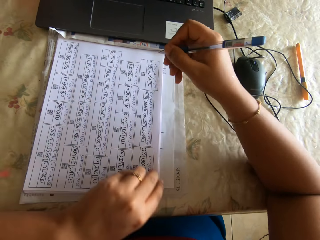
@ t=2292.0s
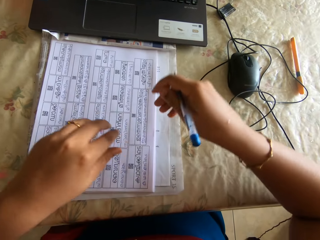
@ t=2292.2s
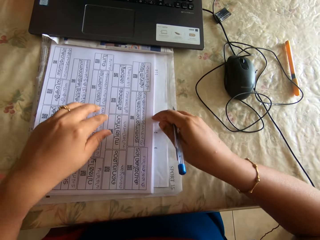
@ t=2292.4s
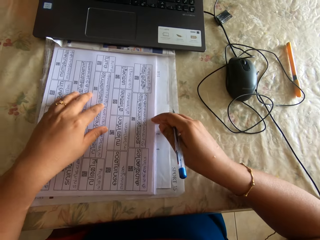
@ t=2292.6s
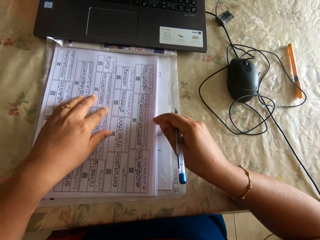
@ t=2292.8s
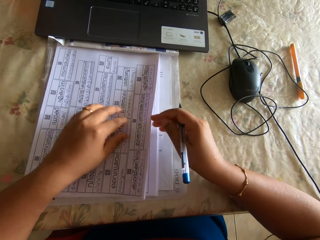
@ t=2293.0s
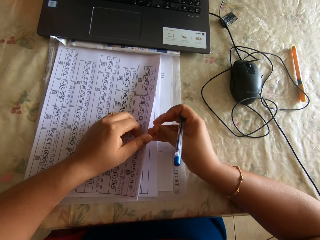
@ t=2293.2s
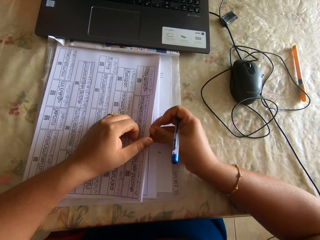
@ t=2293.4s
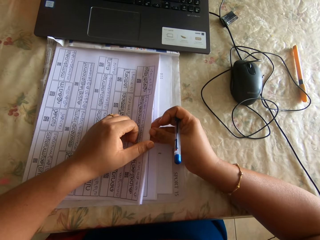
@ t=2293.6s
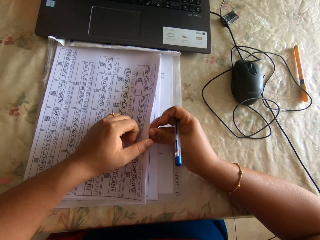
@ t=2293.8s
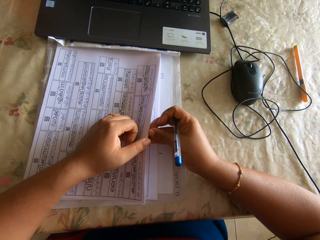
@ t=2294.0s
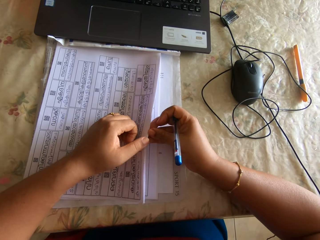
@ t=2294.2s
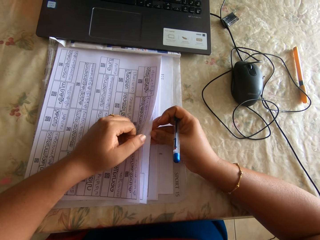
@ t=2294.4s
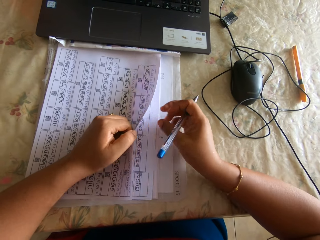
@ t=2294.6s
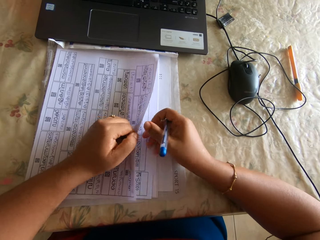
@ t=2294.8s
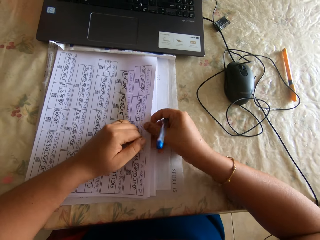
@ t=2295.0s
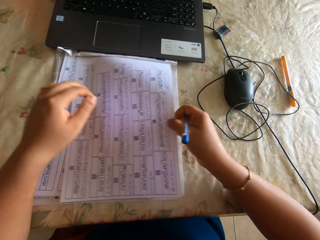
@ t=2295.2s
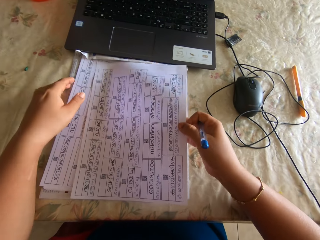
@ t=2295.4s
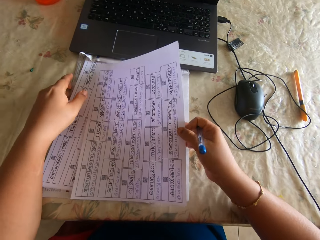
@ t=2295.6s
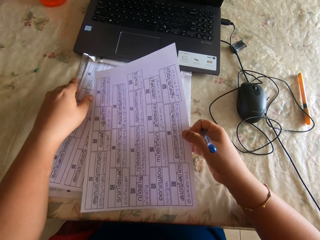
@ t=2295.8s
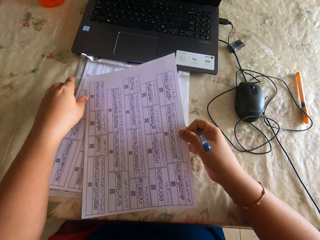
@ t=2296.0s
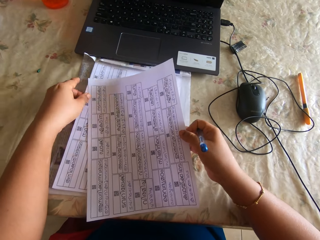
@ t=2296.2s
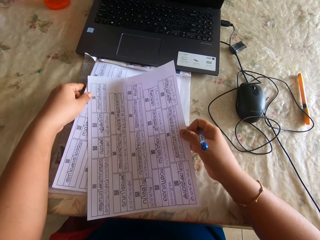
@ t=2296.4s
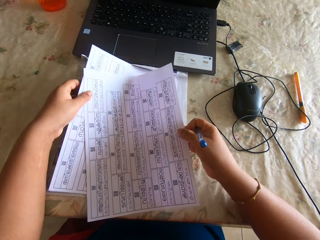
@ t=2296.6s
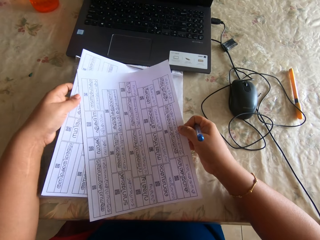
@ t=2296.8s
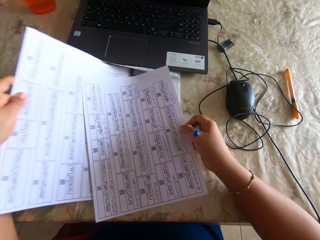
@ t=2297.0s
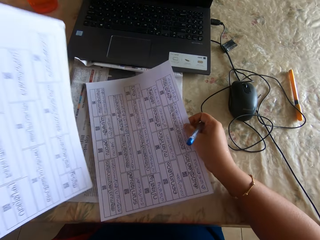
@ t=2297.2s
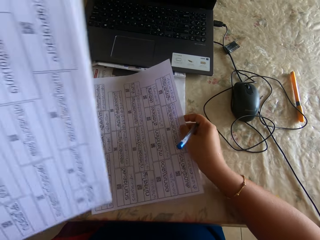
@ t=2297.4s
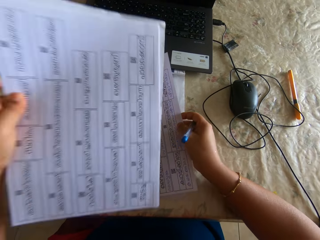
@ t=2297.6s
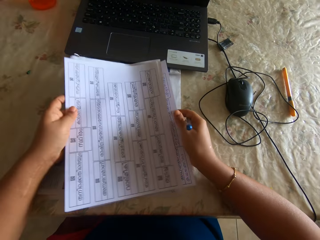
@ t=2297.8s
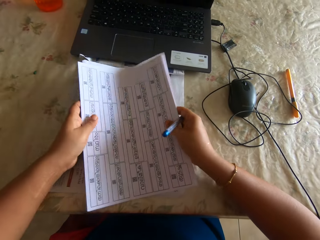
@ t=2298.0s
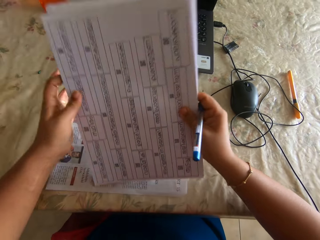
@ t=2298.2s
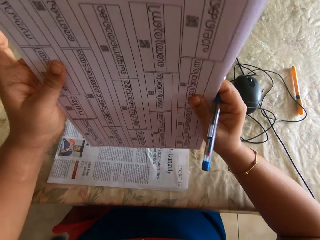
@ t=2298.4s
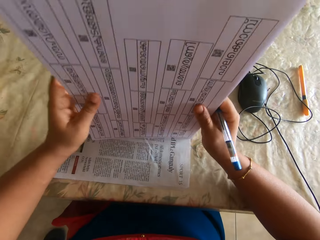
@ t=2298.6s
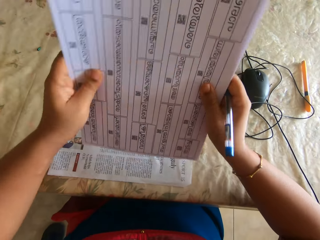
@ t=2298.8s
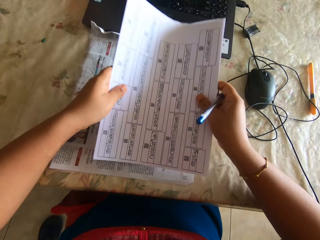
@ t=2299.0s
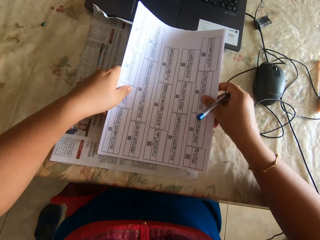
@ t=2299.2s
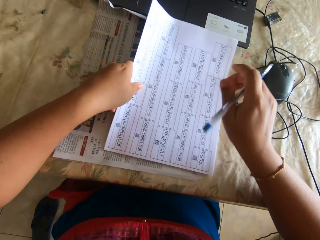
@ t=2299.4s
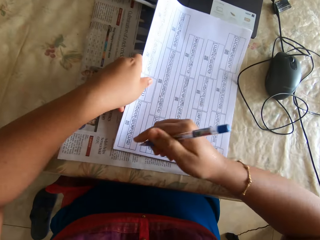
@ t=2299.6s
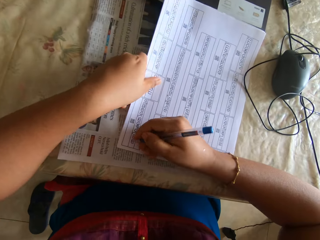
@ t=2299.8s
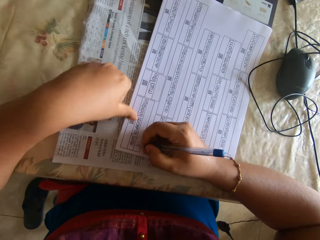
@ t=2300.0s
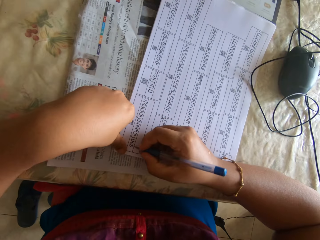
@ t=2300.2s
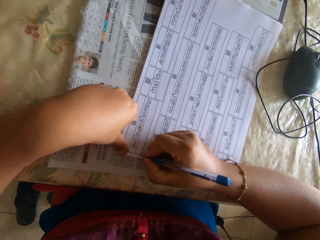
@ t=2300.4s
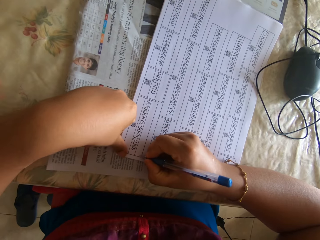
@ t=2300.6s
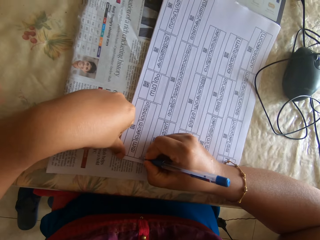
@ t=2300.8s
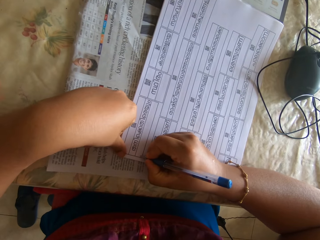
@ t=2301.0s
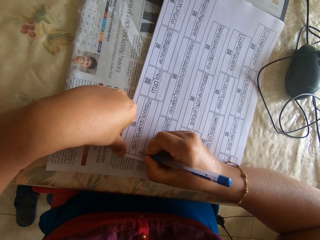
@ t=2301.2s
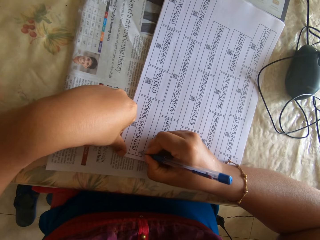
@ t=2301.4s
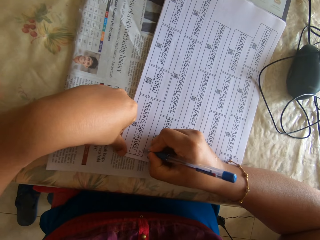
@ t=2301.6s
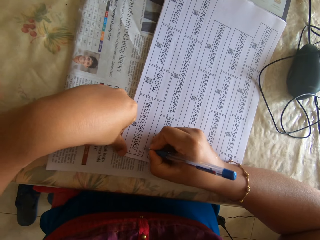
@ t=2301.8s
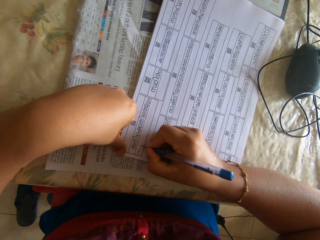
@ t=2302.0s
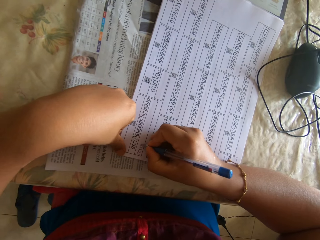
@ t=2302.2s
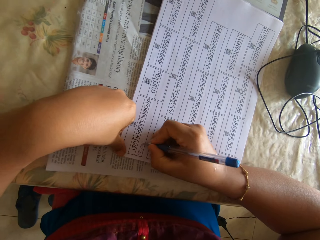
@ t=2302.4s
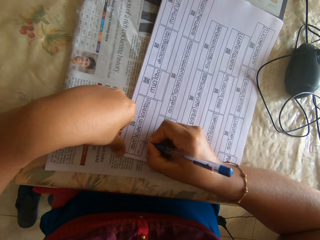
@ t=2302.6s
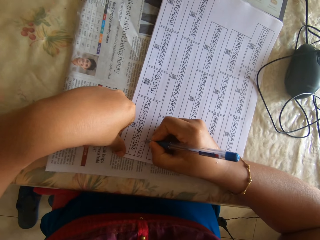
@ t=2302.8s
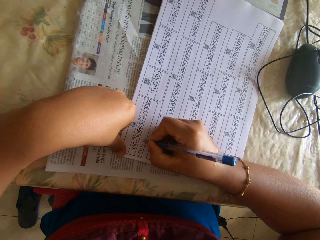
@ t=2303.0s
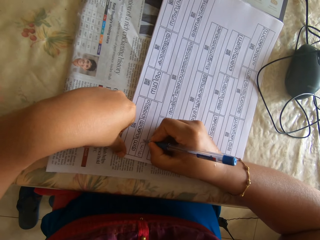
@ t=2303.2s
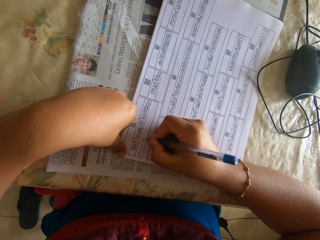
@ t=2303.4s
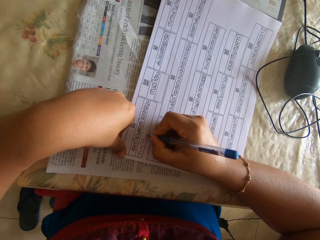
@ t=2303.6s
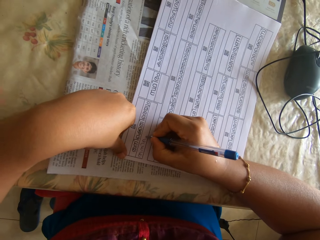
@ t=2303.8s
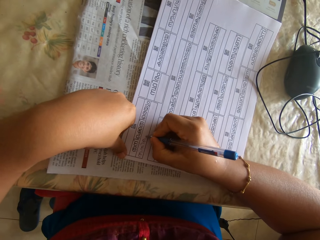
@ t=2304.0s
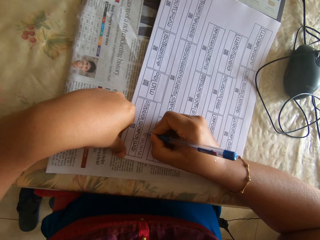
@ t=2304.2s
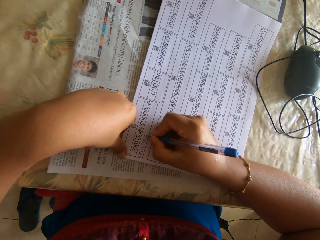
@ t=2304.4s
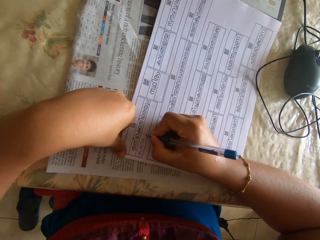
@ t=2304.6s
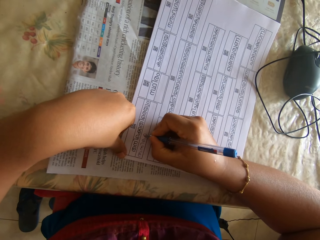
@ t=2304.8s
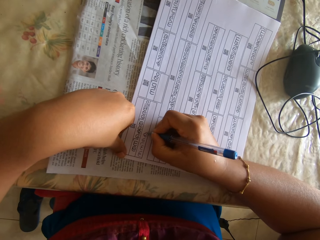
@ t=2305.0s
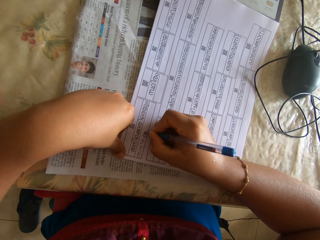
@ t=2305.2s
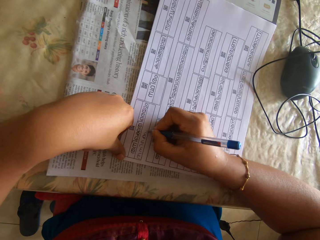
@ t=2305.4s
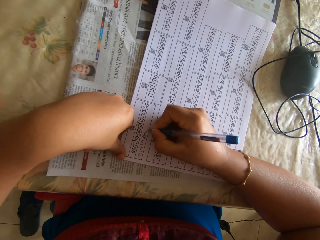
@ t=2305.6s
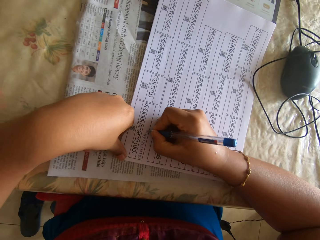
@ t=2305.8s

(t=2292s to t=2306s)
The camera wearer separates the papers. She picks the paper sheet on the table with her left hand. She passes the paper sheet to her right hand. She picks the paper sheet with her right hand. She picks a pack of paper sheets with her left hand. She places the pack of paper sheets on the paper sheet below. She arranges the paper sheets together. She lifts up the papers. She places the pack of paper sheets on the table with her hands. She writes on a paper sheet with the pen in her right hand.

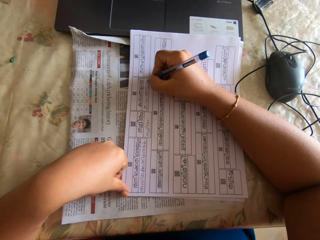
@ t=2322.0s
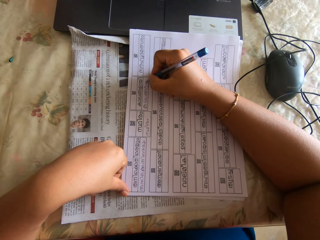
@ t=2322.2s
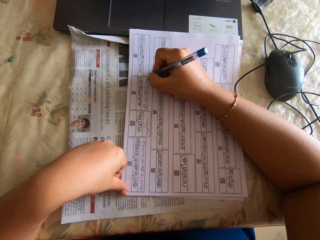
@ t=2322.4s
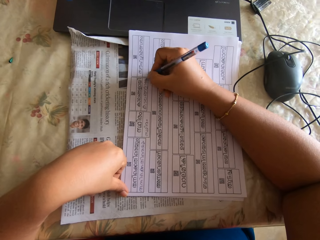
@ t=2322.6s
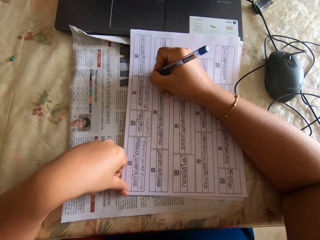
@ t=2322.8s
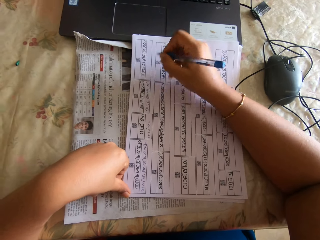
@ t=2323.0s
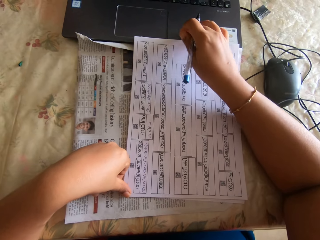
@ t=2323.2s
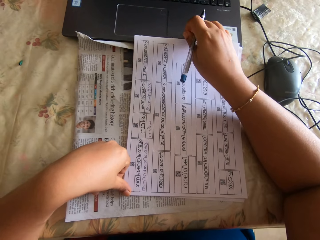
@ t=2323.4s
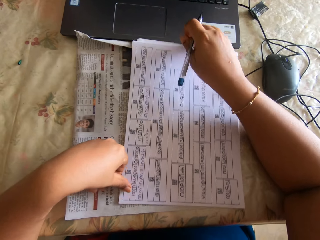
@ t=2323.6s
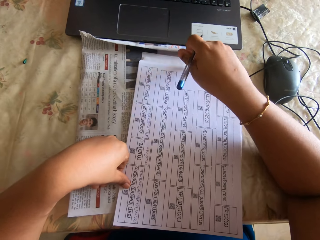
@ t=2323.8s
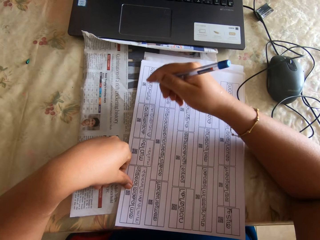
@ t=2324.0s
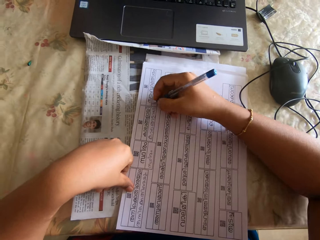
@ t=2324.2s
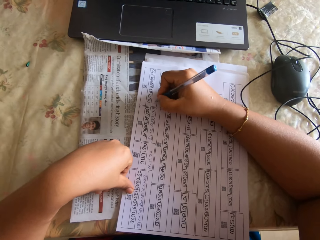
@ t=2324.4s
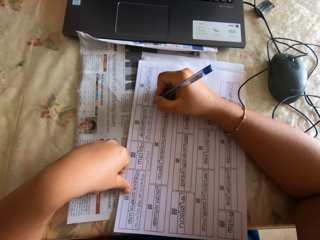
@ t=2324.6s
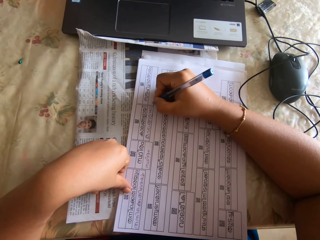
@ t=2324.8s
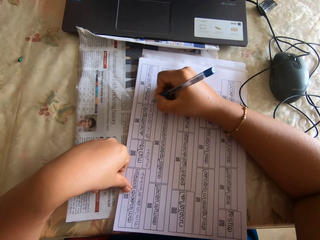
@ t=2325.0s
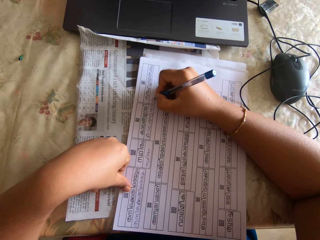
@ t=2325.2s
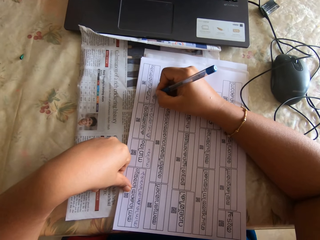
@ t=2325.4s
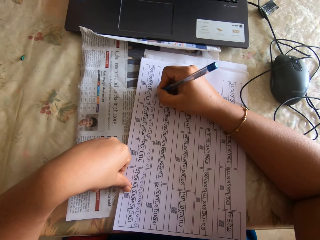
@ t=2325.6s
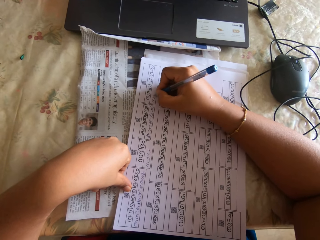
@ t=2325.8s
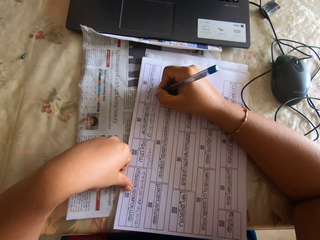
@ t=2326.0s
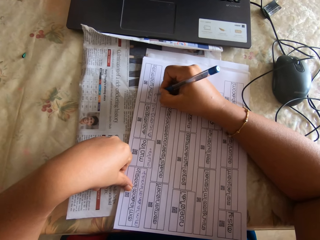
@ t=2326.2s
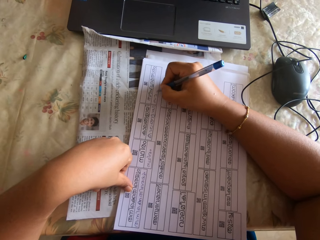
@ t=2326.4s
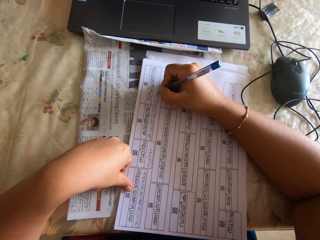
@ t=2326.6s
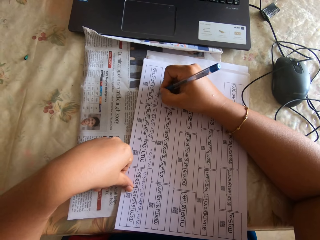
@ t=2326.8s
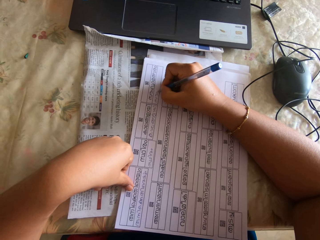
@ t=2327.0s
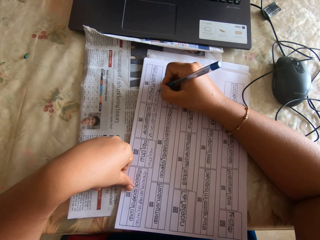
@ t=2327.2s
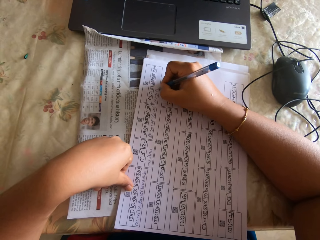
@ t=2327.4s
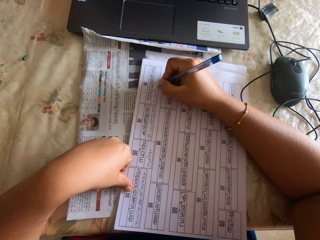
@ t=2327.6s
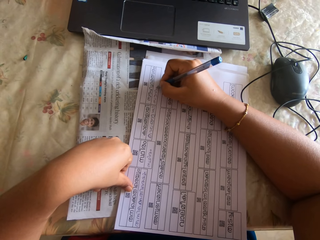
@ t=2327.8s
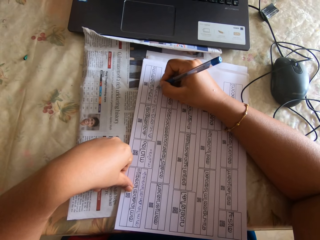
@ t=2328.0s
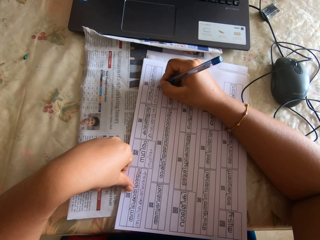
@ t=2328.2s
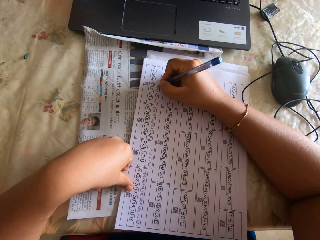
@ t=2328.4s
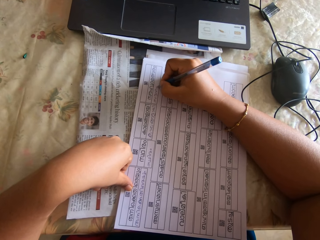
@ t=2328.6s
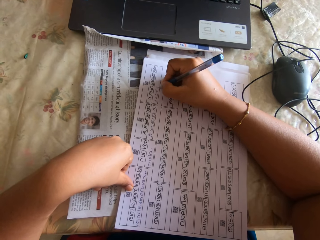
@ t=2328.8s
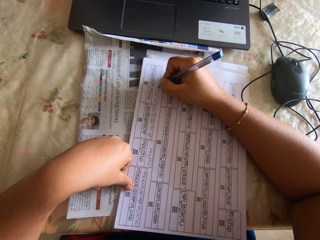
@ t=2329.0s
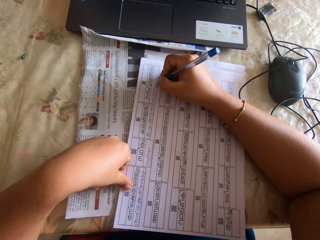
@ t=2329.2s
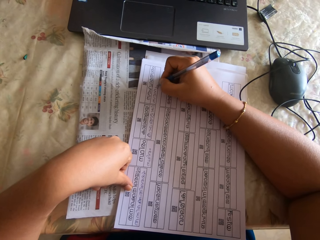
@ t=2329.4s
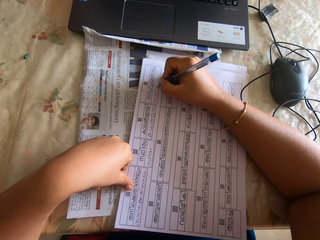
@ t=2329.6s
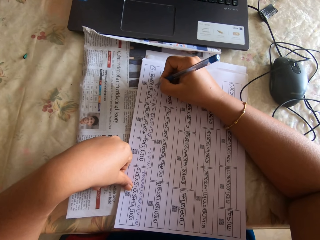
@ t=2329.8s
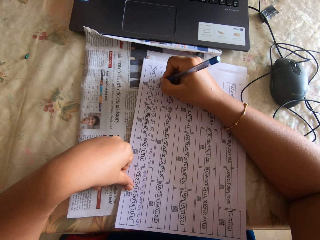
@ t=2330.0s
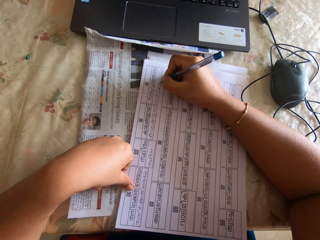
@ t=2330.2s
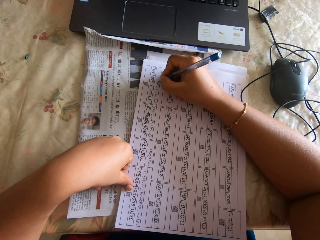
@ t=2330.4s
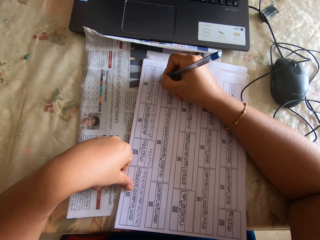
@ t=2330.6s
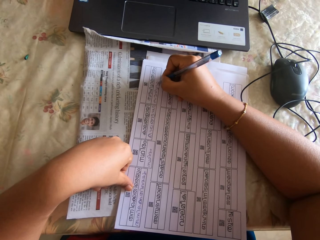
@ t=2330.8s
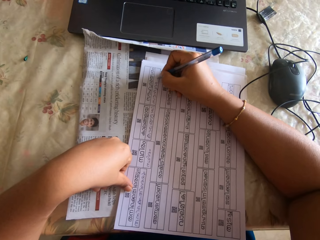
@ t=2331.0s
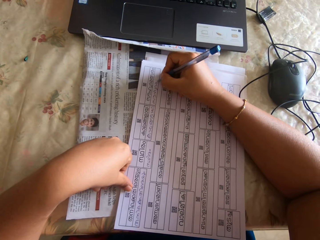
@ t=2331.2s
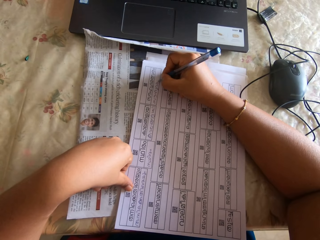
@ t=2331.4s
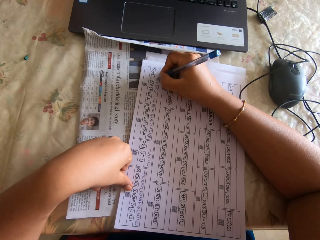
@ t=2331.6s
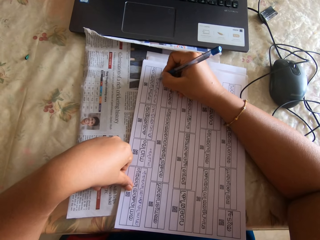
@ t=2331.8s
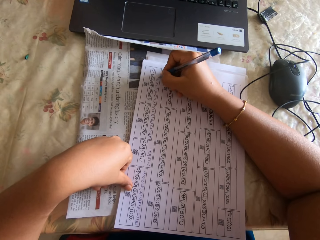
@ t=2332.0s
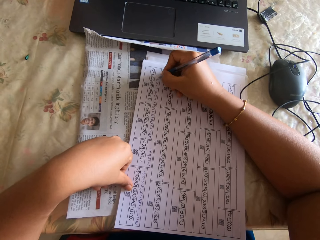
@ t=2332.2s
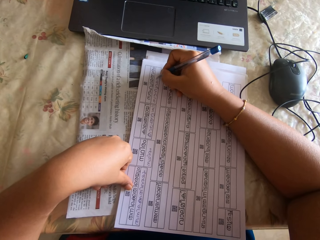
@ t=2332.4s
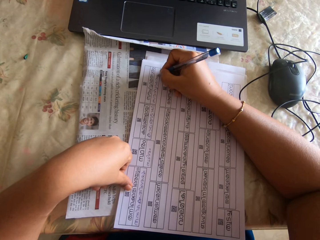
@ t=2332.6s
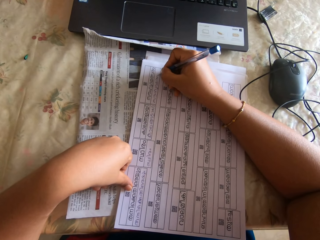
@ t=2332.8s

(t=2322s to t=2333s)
The camera wearer pushes the papers away from the laptop. They write on the paper.
